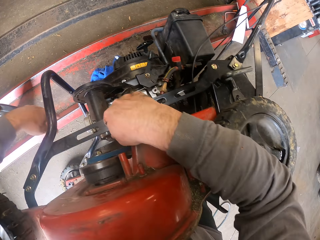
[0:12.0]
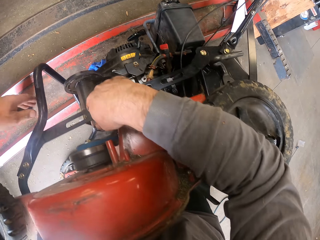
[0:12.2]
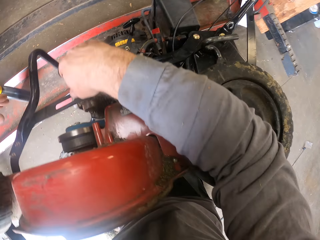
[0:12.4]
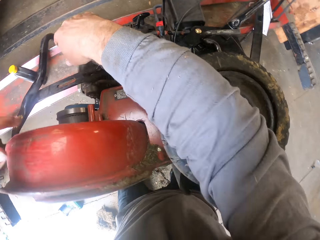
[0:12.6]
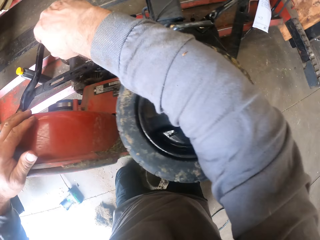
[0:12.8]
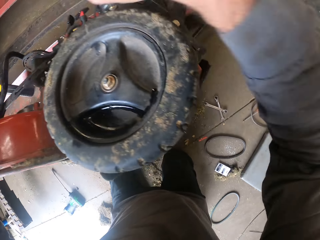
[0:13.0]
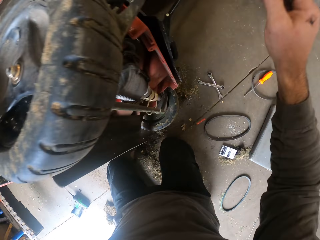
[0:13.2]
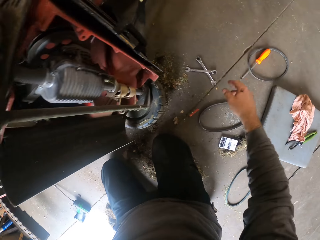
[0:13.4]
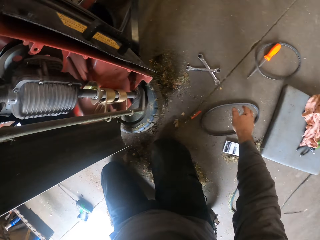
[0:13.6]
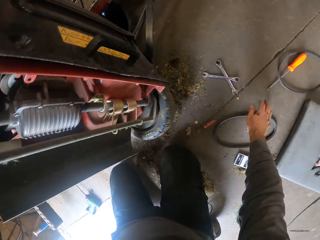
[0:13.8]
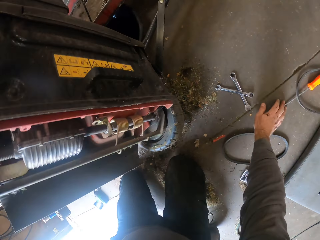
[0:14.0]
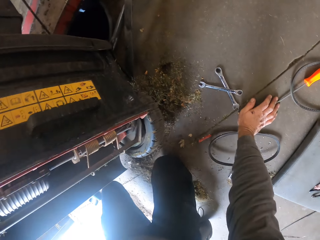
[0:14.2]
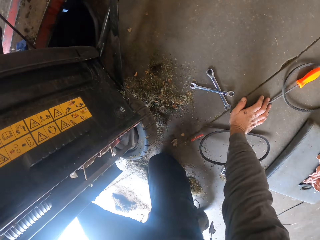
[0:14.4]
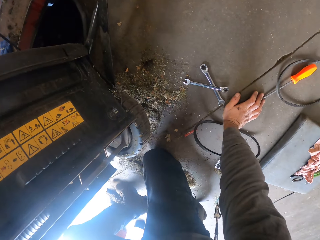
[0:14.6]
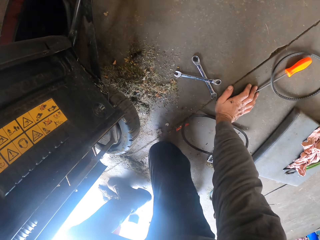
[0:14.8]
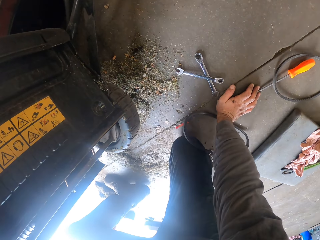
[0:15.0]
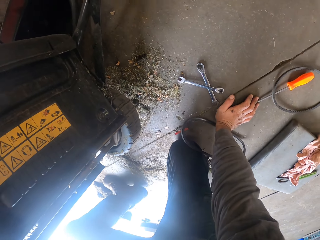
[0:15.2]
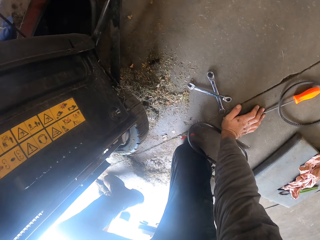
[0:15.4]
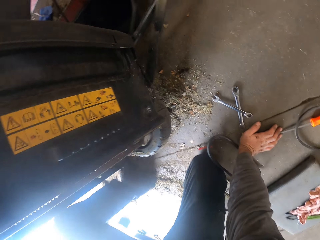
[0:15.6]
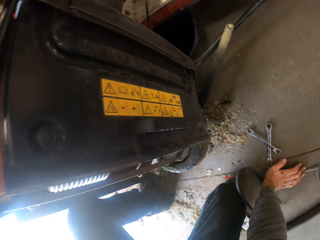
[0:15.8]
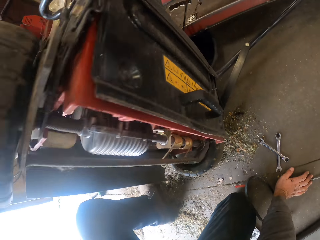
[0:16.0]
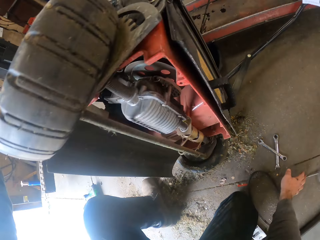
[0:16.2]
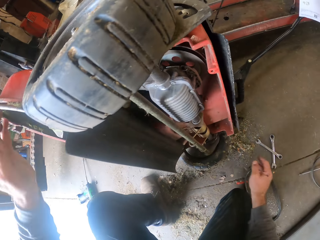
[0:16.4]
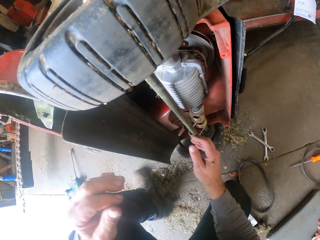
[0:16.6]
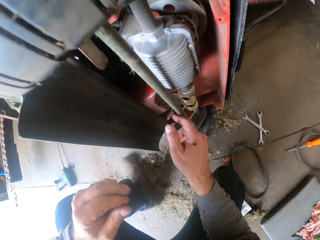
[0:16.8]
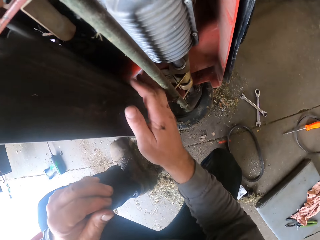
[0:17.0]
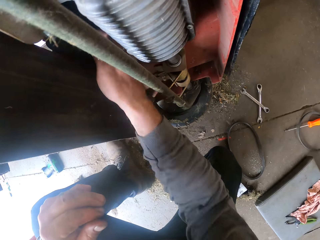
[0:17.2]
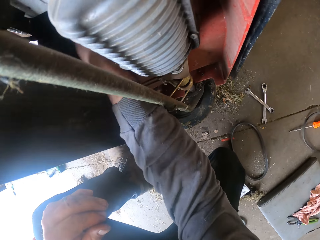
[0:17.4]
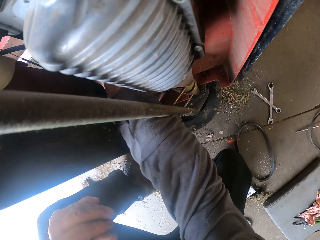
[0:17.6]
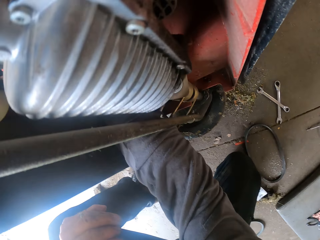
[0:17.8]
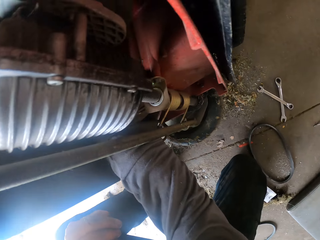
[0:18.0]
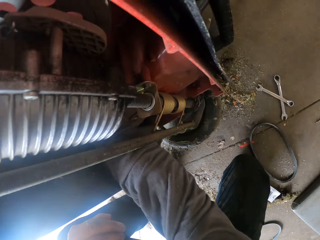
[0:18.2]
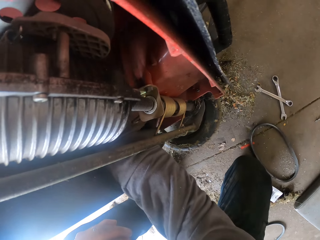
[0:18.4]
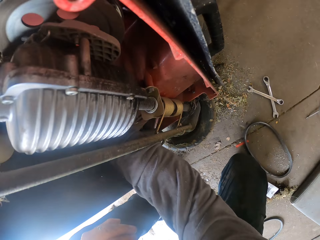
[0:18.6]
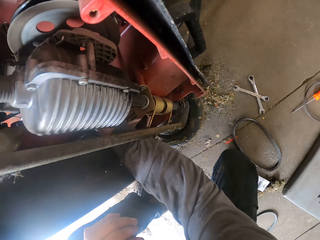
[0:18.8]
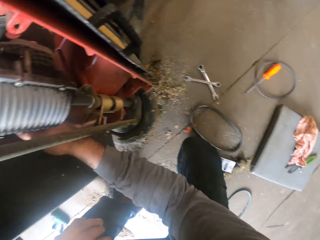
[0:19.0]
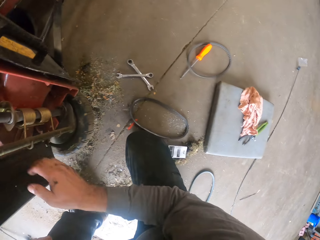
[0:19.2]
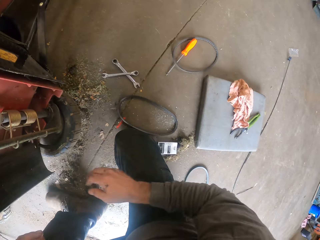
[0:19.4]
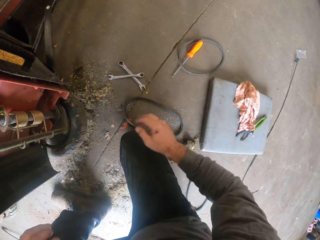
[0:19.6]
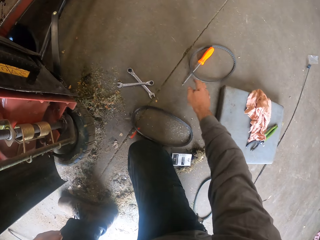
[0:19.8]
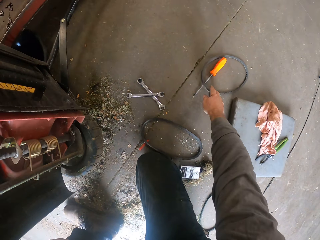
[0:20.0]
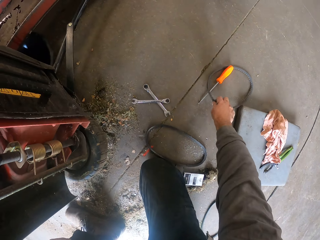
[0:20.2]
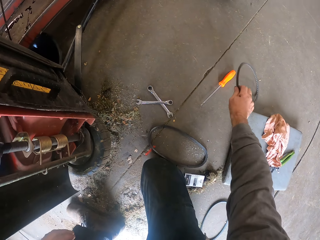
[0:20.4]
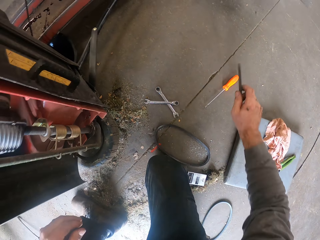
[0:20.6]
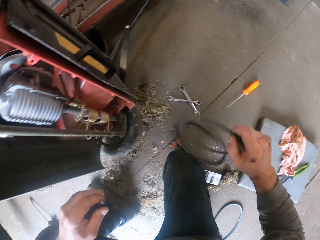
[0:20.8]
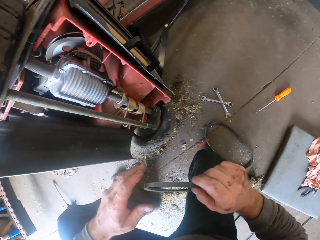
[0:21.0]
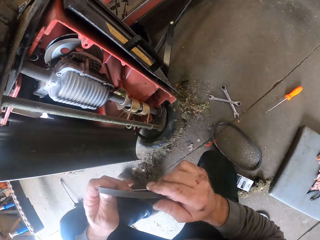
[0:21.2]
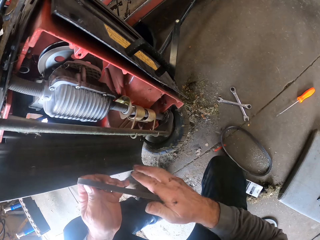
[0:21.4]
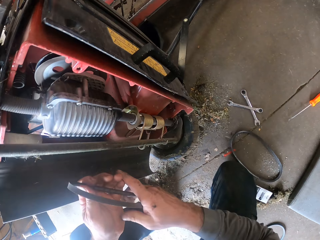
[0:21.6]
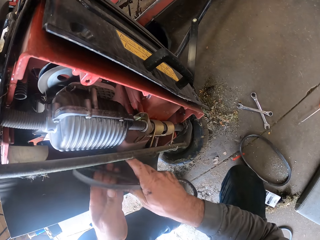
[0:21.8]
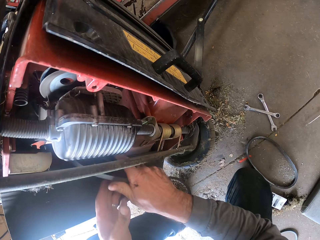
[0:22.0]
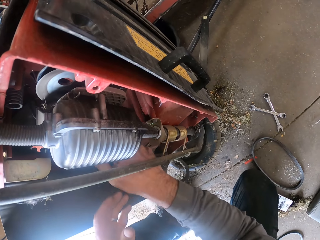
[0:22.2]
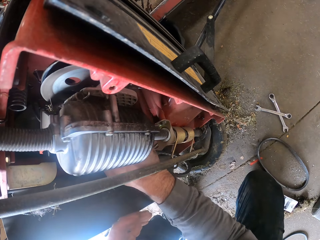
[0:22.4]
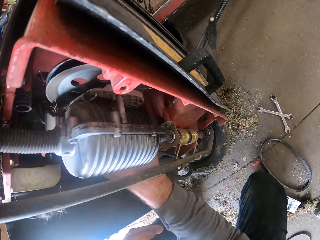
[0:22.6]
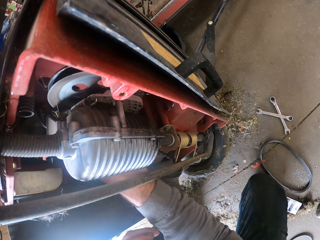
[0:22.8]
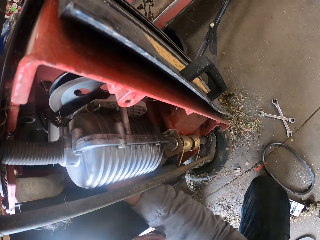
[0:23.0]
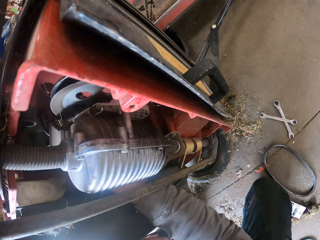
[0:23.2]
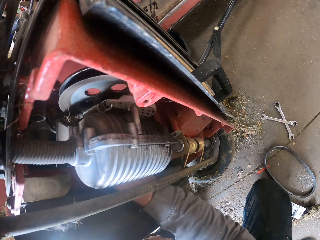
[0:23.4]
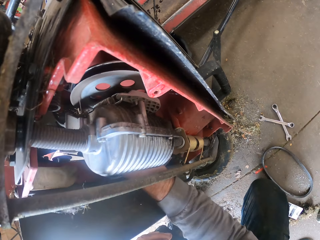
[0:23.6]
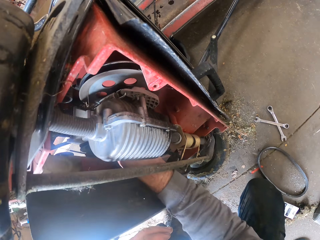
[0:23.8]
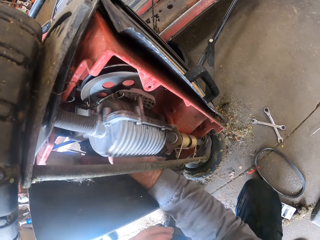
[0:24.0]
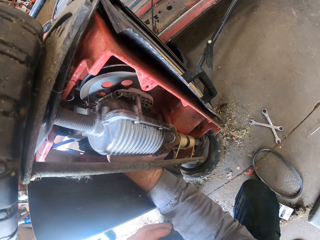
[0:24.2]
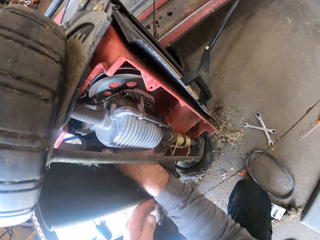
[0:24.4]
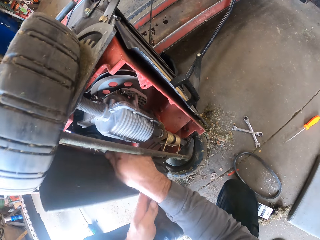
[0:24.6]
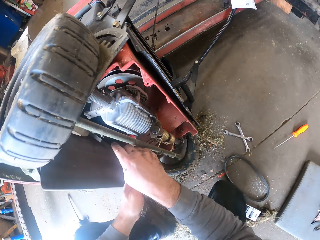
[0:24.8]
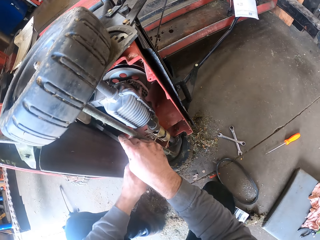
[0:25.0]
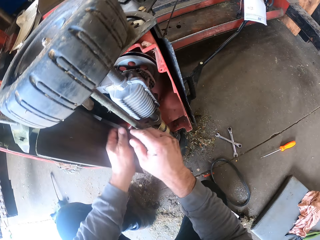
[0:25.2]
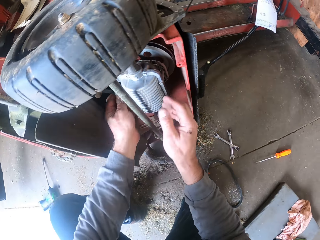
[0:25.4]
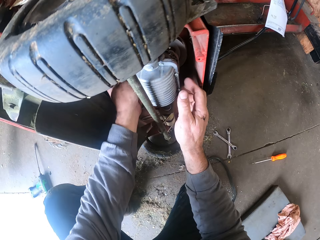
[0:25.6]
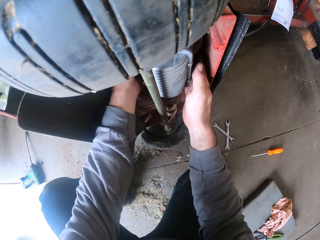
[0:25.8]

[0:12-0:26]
The camera wearer adjusts their position. They put a hand in the lawnmower. They carry a fan belt from the ground. They fix the fan belt into the lawn mower.

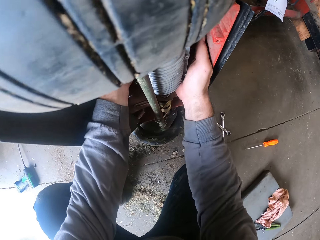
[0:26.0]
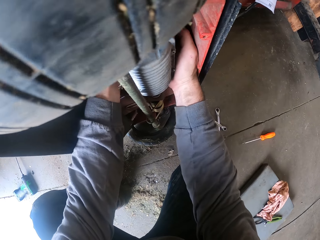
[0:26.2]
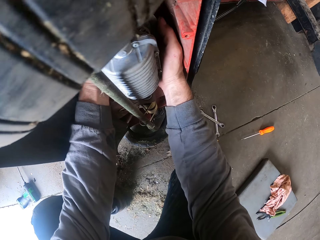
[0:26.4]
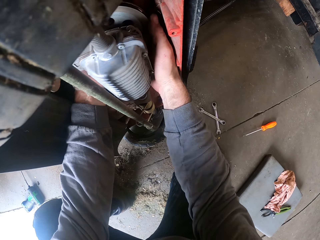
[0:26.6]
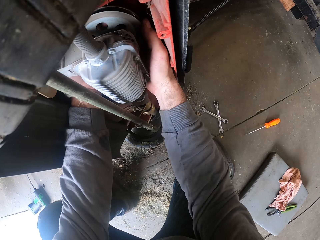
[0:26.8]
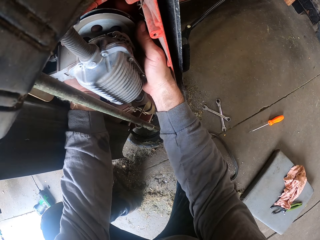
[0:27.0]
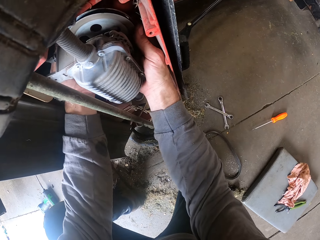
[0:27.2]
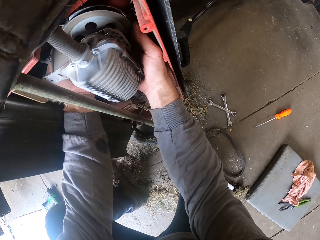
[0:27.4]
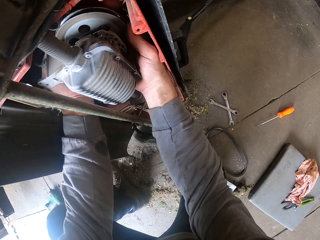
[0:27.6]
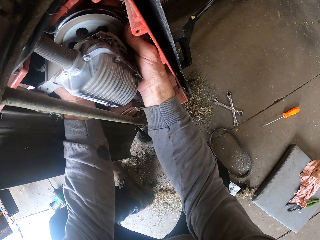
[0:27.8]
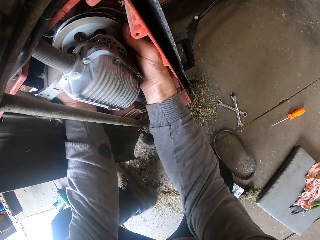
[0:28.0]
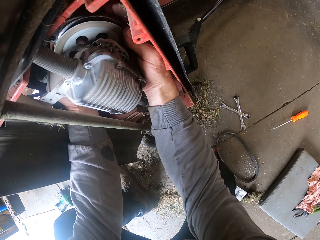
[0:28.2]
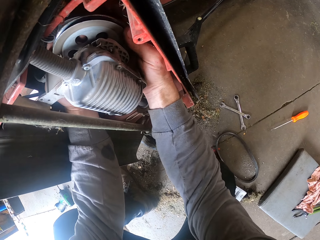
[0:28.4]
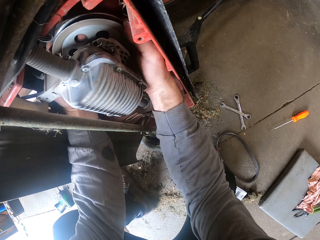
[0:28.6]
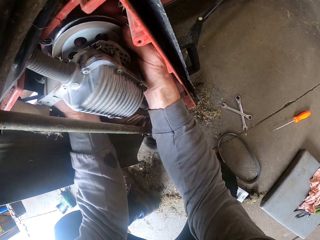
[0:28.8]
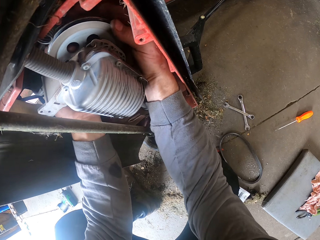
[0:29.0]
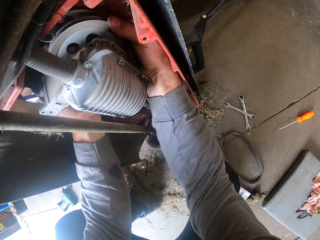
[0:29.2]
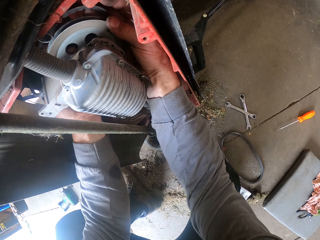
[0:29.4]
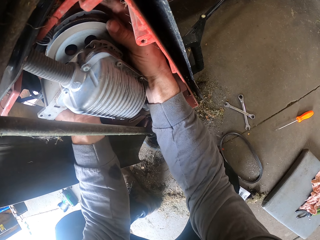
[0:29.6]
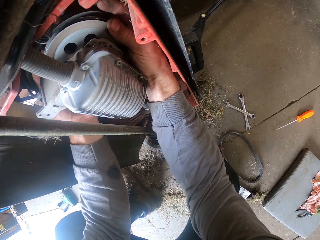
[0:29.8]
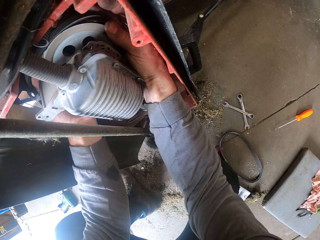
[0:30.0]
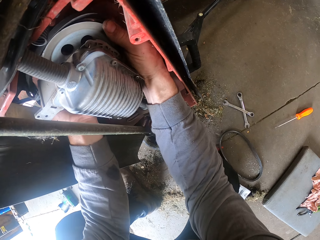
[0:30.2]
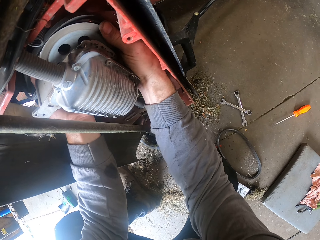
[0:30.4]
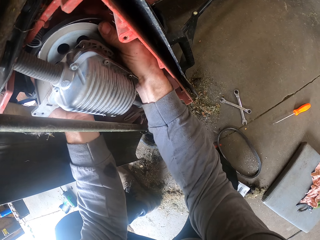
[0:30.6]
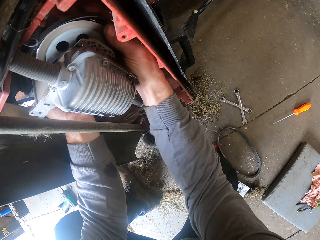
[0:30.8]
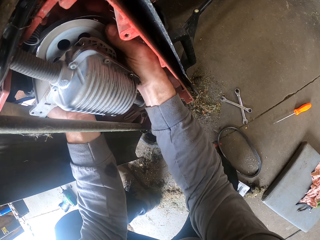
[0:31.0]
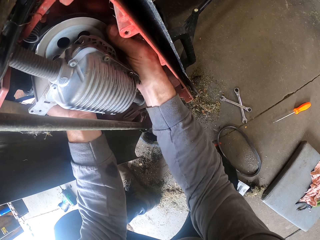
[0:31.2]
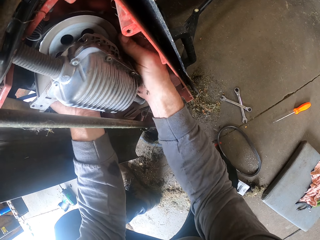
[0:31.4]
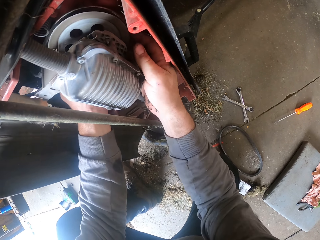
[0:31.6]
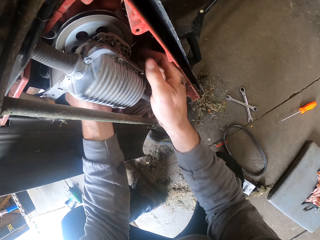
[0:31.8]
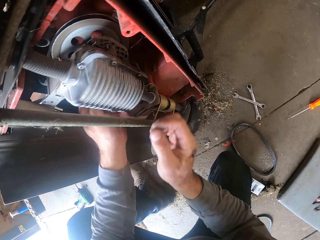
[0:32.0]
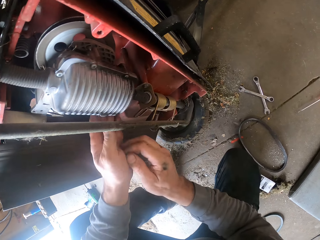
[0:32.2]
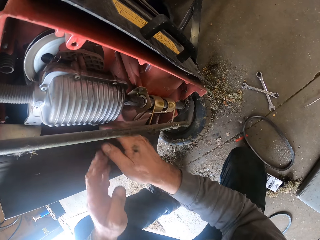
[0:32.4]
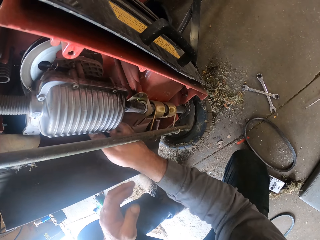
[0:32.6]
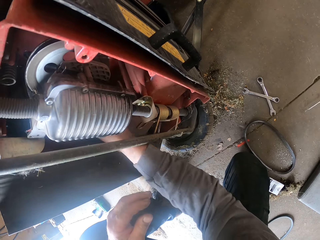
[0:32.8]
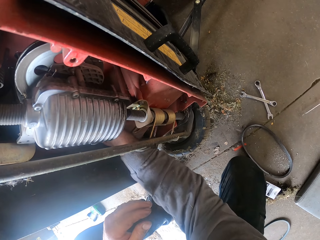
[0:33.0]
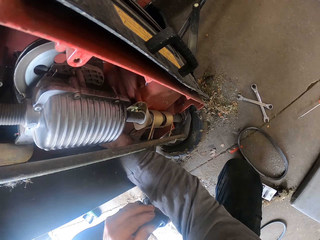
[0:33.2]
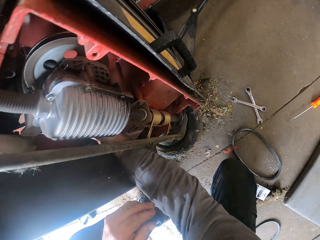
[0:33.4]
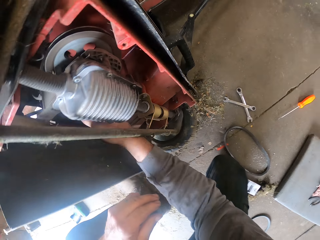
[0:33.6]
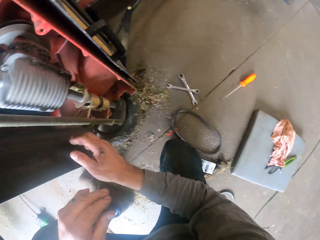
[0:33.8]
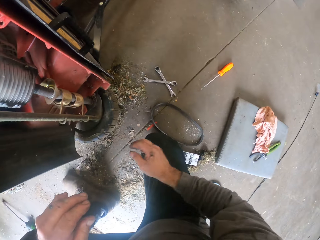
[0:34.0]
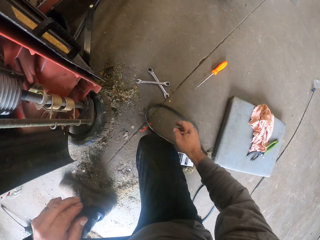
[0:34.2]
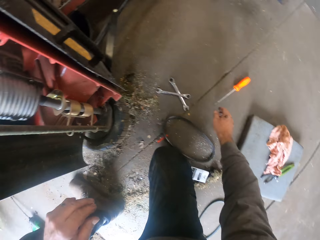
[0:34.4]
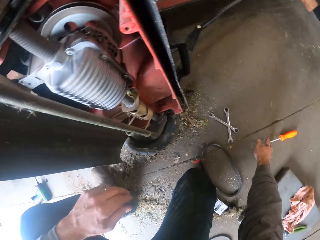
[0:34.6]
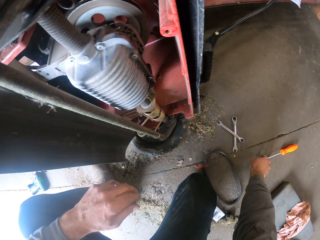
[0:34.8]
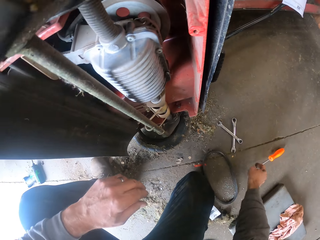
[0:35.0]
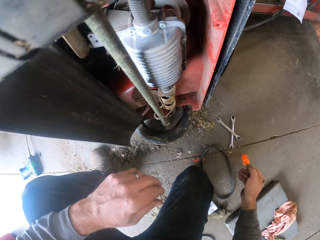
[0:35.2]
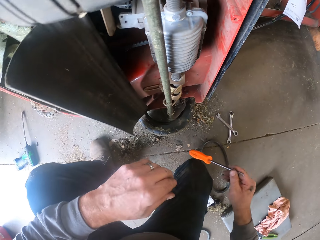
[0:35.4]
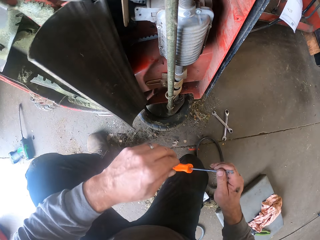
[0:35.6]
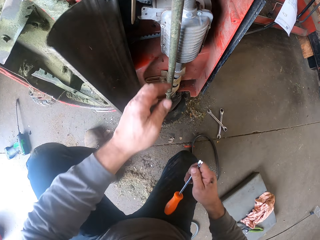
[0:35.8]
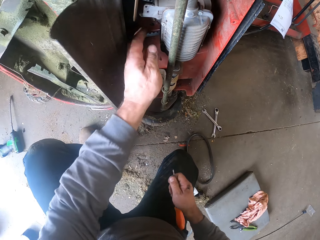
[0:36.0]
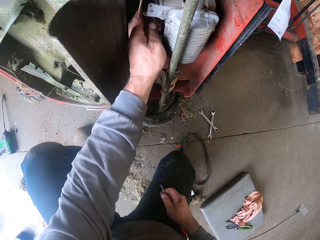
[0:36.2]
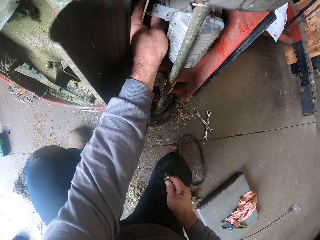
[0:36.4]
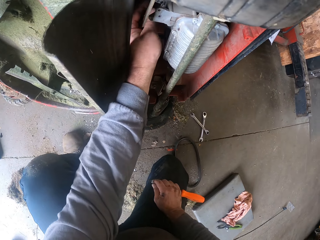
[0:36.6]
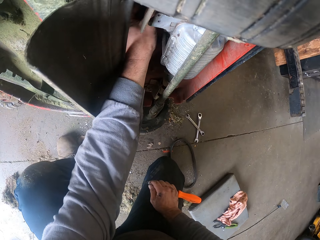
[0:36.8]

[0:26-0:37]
The camera wearer uses both hands on the fan belt. He carries a screwdriver from the ground with his right hand. He puts his left hand in the lawnmower. He touches the engine with his left hand.
